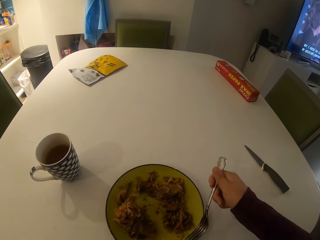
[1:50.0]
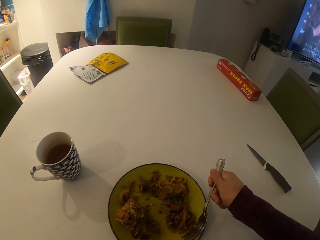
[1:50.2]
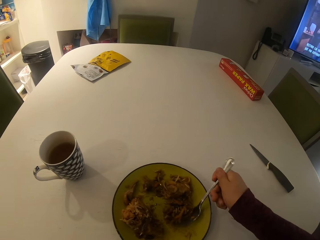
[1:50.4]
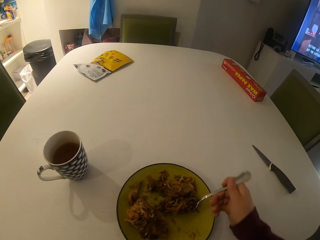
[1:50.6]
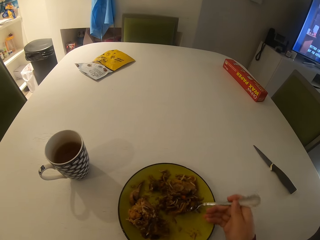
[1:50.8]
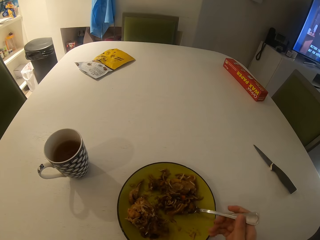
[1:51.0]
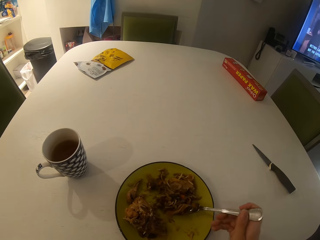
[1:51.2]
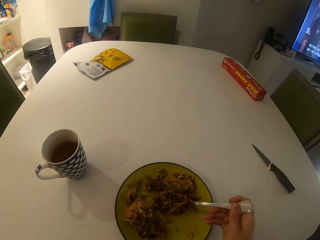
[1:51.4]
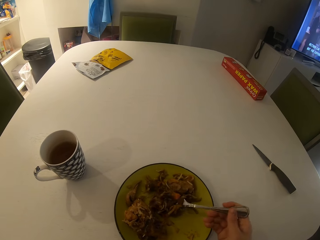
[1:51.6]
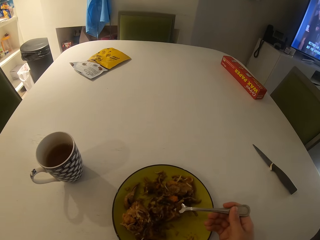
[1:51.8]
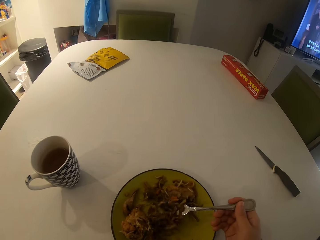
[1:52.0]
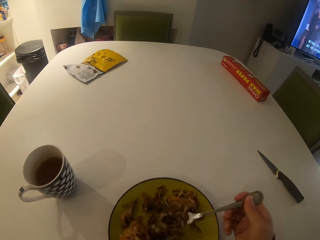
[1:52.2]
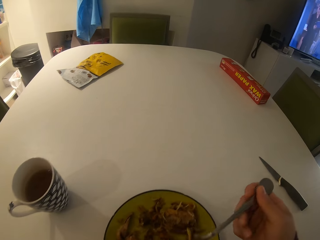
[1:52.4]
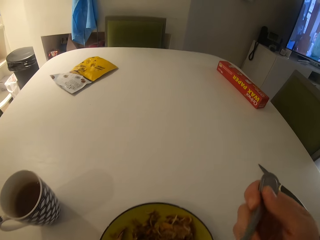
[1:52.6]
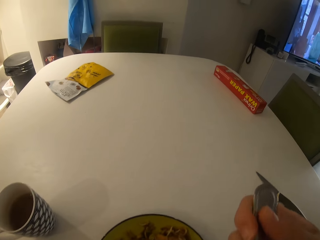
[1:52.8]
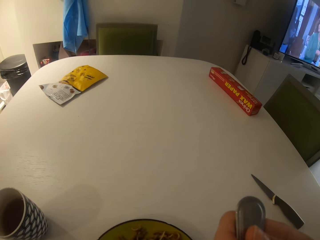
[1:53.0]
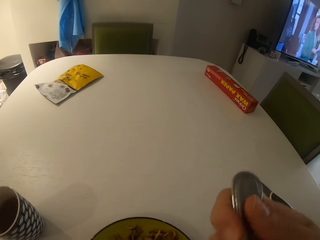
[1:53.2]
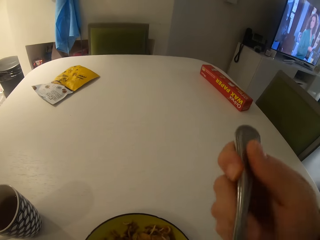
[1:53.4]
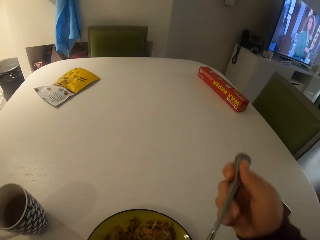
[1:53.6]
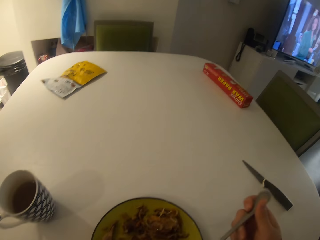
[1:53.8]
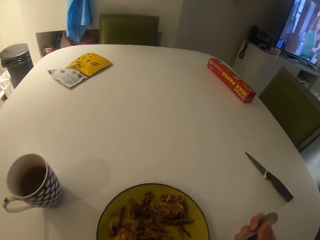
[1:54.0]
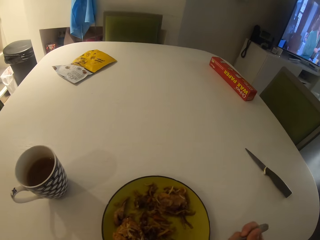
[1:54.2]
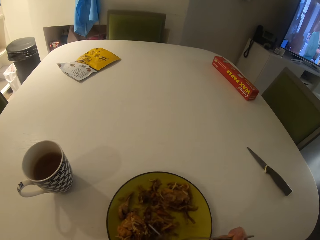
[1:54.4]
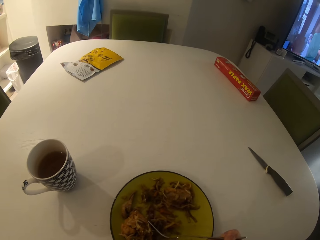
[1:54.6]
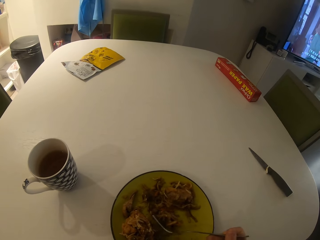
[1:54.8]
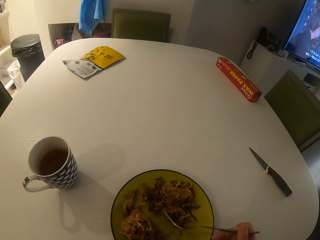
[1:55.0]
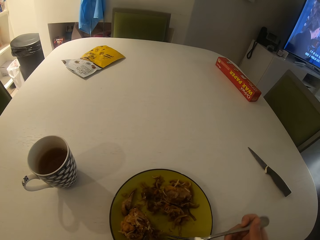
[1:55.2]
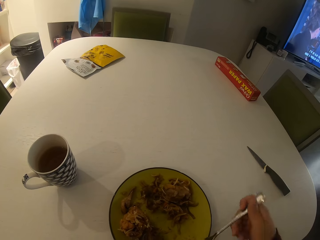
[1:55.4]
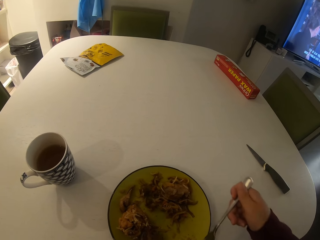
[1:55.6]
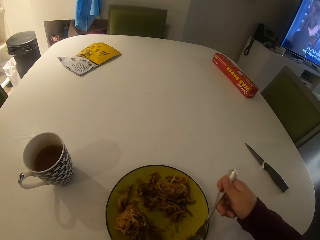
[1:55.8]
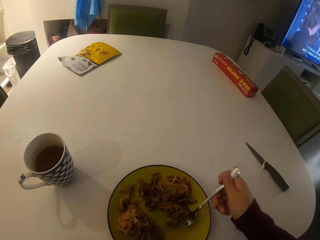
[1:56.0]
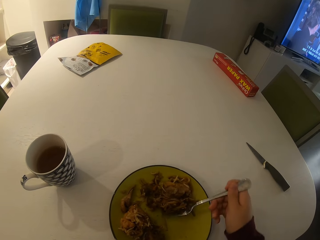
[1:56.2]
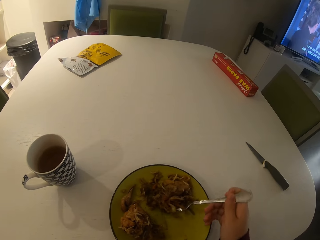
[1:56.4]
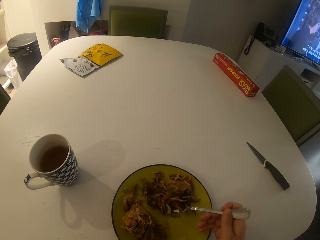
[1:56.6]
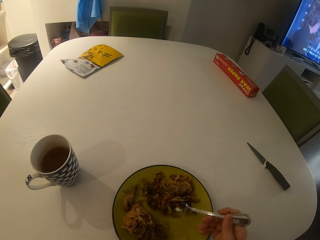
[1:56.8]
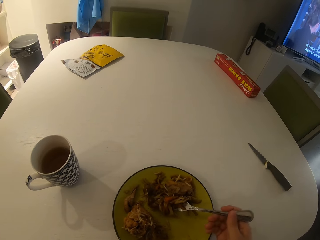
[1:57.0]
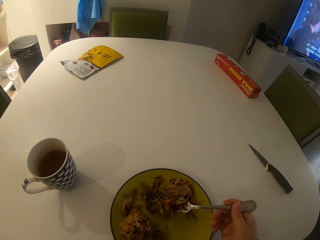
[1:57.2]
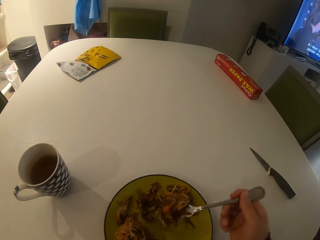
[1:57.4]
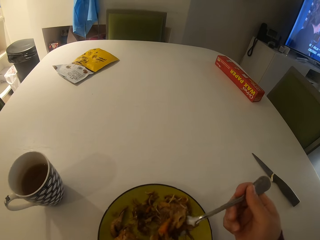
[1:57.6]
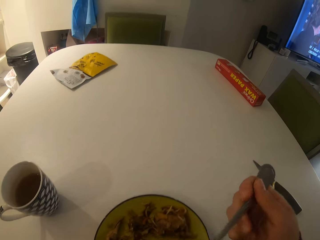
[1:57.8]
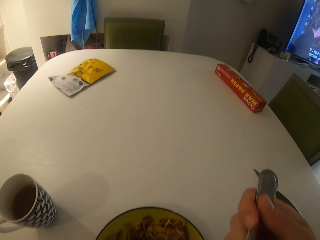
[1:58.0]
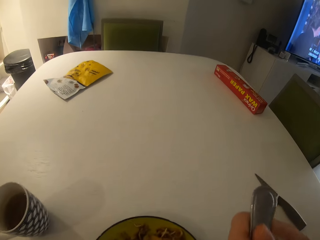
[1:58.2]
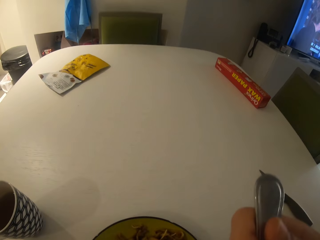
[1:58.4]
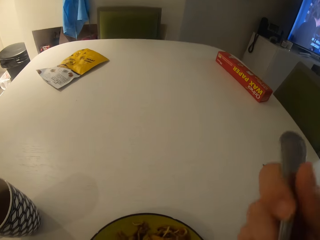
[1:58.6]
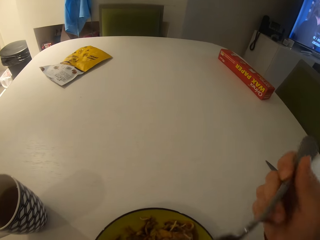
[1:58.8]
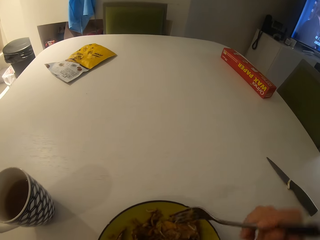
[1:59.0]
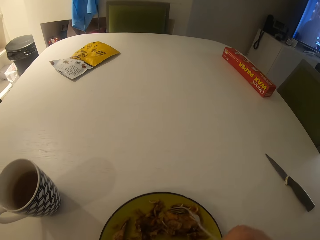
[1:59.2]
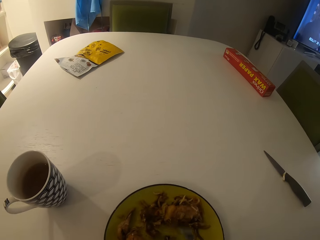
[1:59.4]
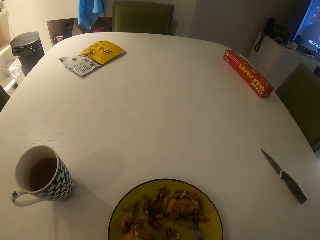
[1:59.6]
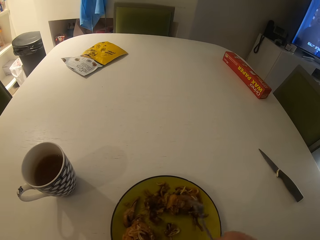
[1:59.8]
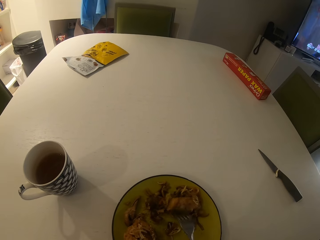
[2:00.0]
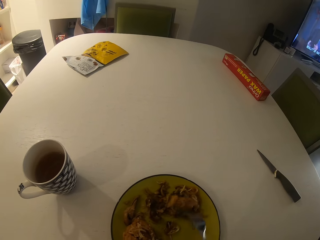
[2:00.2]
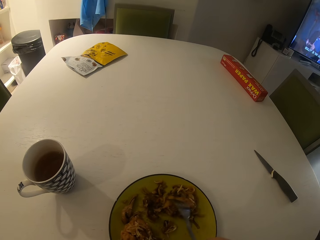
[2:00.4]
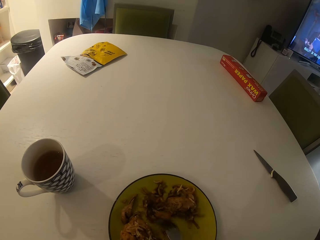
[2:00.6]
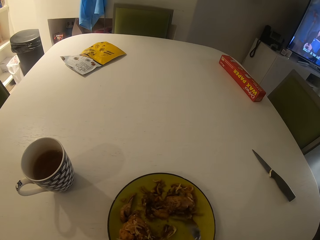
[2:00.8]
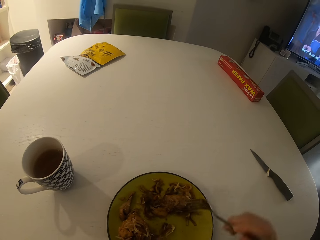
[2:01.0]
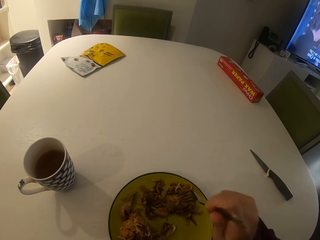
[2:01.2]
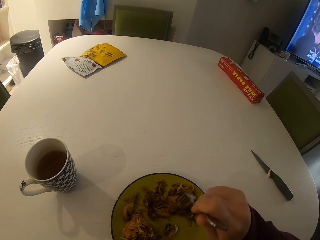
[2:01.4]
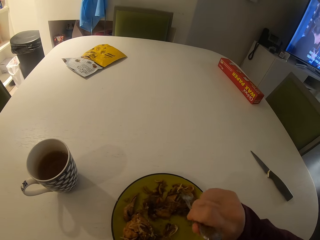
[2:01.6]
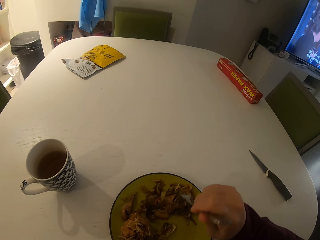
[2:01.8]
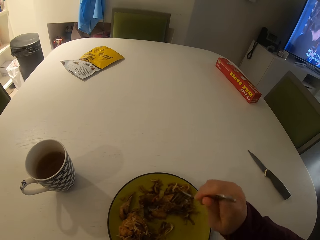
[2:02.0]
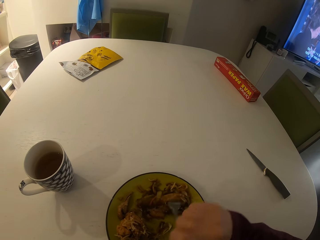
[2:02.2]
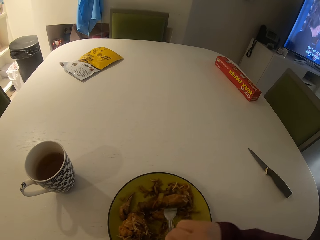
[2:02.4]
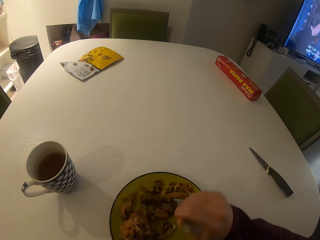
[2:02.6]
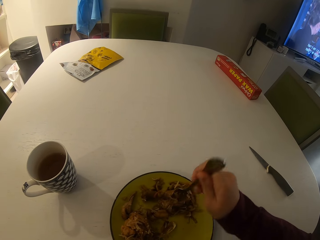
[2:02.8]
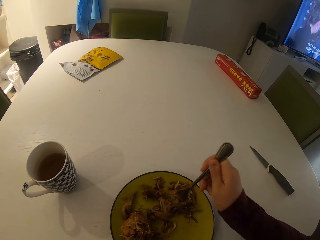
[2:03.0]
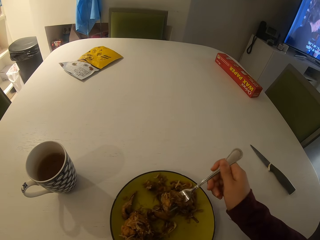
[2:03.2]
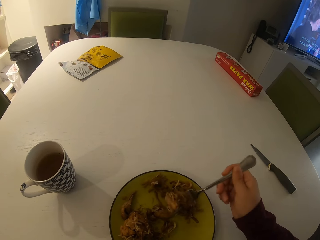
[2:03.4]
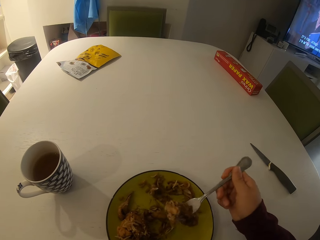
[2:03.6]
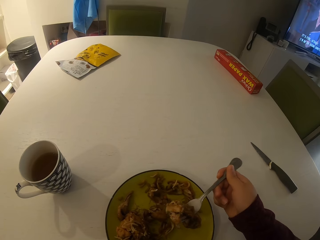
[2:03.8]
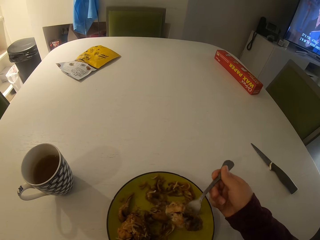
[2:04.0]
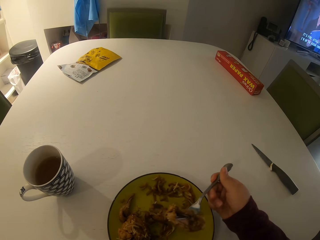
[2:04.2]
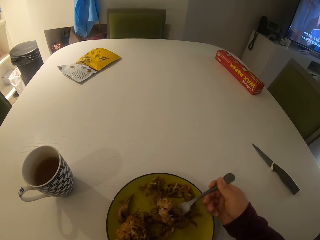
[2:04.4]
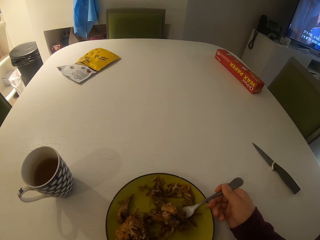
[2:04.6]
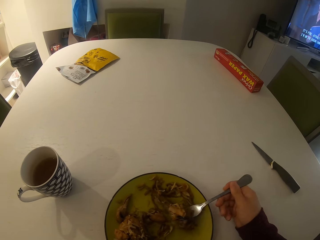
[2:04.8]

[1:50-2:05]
The camera wearer takes food on the plate with the fork. They eat the food. They take the food on the plate with the fork. They eat the food. They gather the food. They take meat on the plate with the fork.

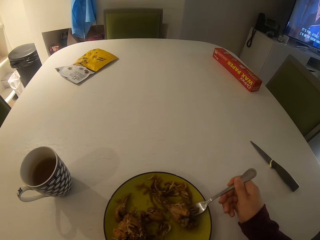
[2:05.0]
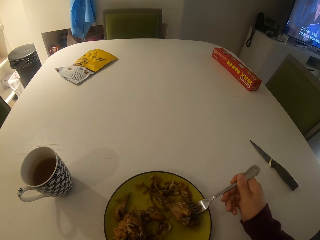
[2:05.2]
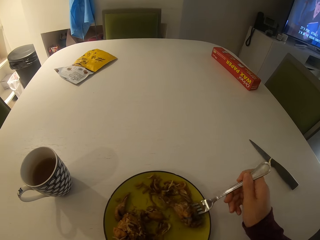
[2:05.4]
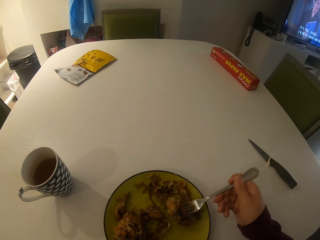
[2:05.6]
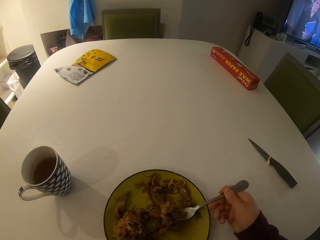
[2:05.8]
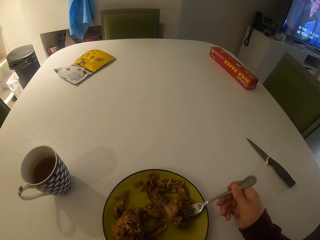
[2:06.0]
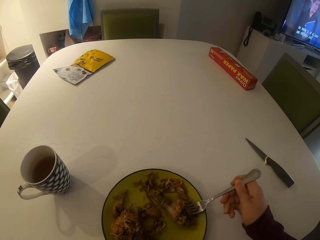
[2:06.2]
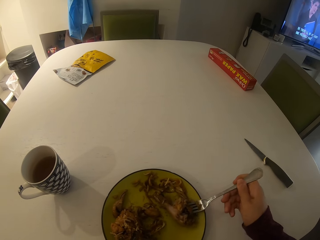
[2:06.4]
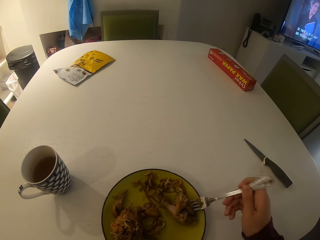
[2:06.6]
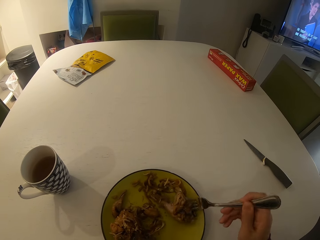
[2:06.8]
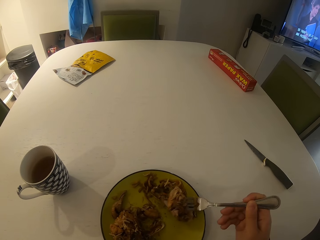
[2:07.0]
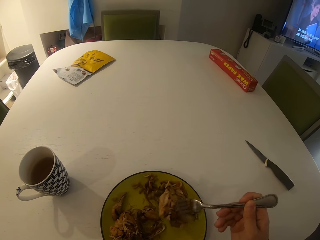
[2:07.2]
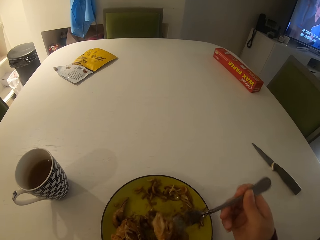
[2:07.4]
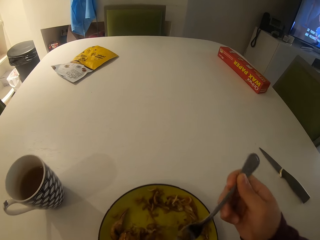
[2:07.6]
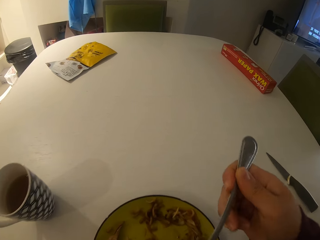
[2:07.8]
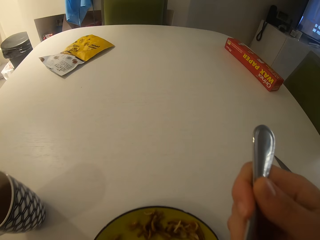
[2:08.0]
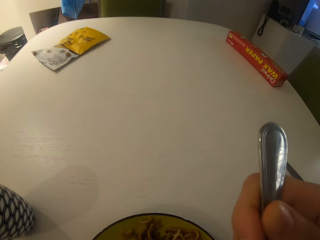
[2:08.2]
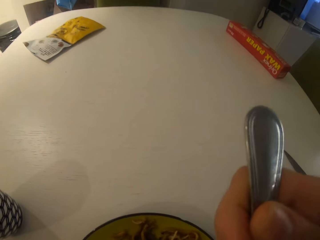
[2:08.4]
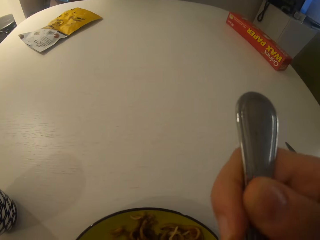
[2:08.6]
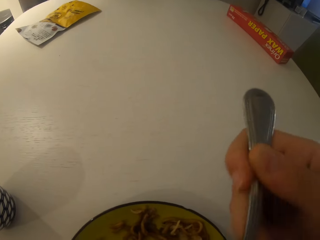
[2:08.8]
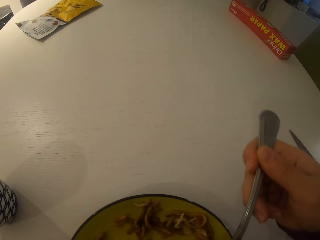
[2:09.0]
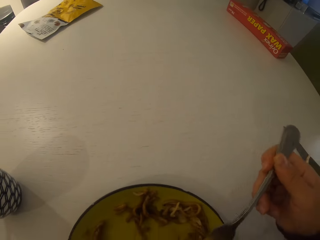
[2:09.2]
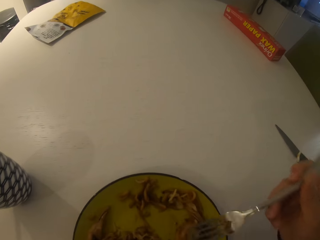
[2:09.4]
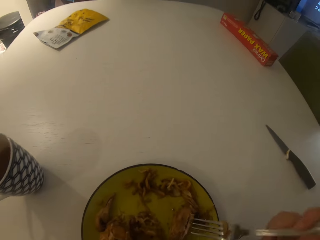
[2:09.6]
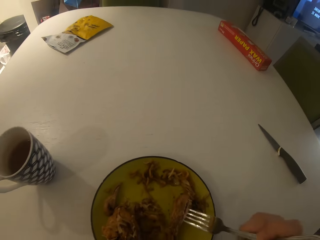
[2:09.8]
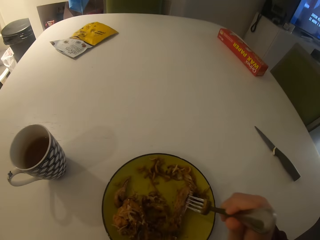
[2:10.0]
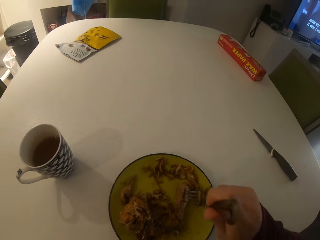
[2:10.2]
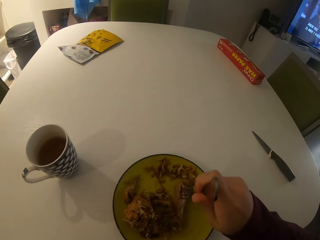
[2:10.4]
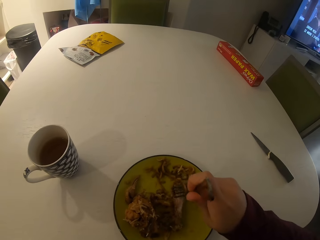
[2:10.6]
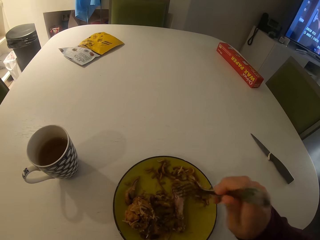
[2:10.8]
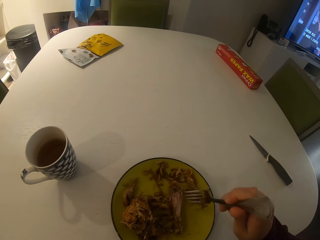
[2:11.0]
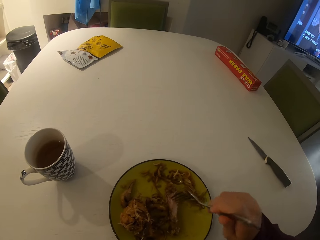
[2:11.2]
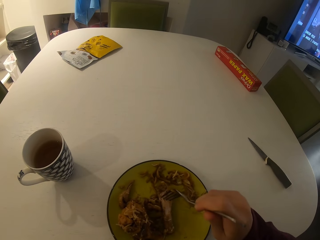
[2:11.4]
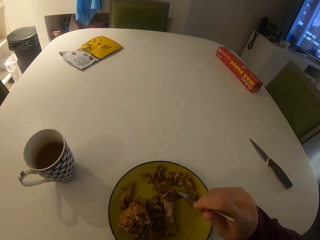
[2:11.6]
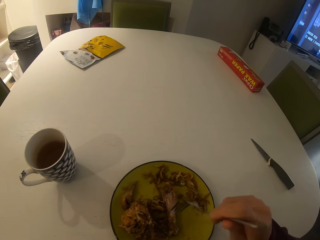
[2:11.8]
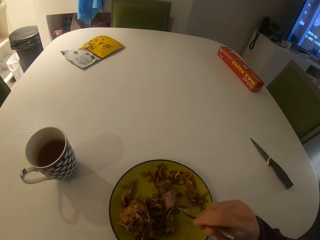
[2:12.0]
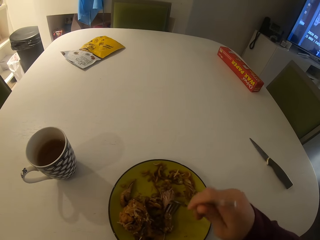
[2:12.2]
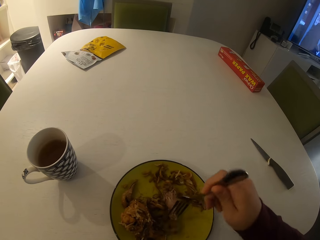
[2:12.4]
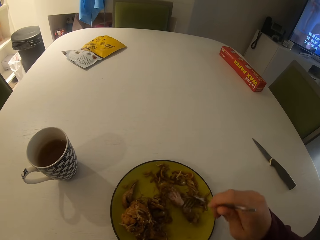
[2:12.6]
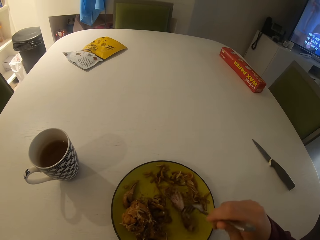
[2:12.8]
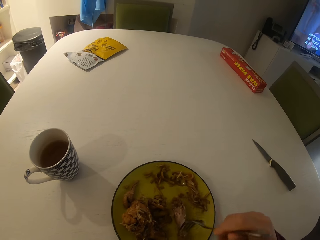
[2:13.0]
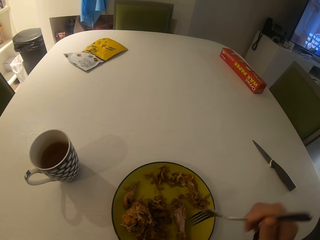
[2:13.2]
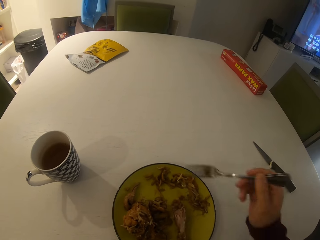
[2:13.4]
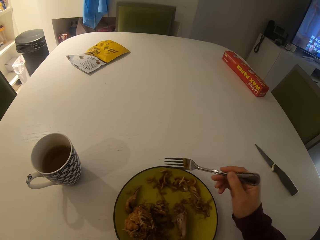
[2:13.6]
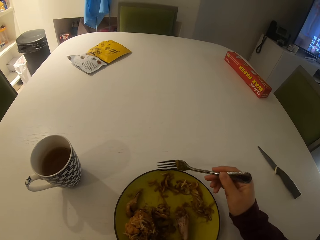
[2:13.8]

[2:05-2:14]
The camera wearer eats the food. They scoop the food.
